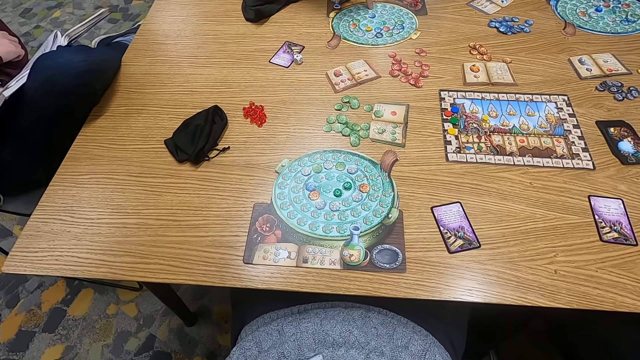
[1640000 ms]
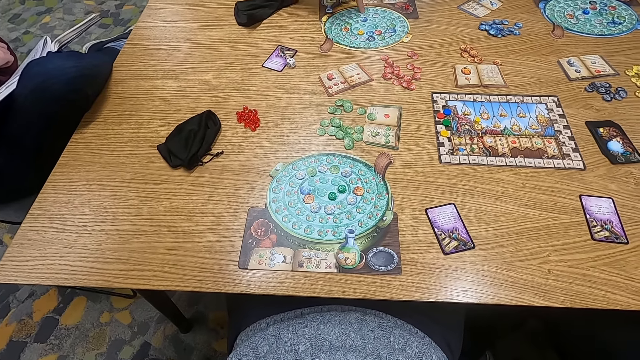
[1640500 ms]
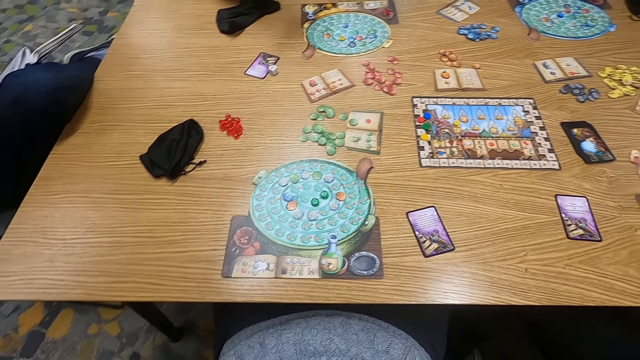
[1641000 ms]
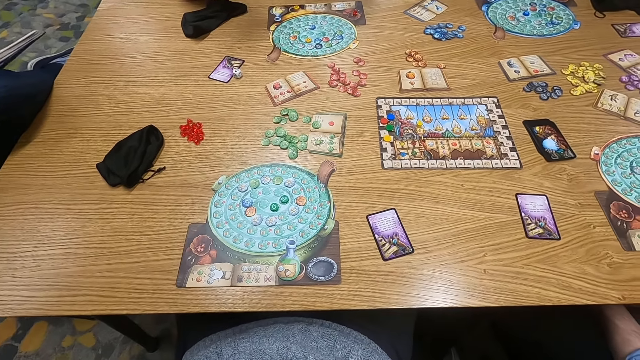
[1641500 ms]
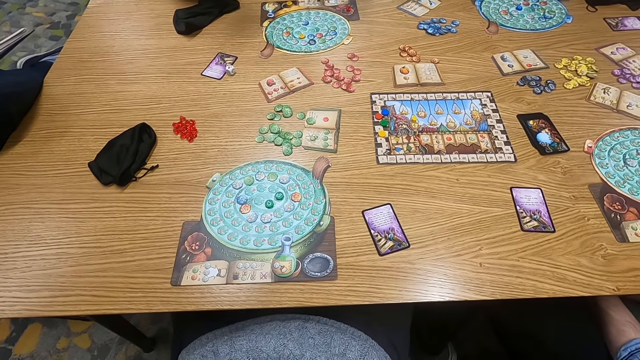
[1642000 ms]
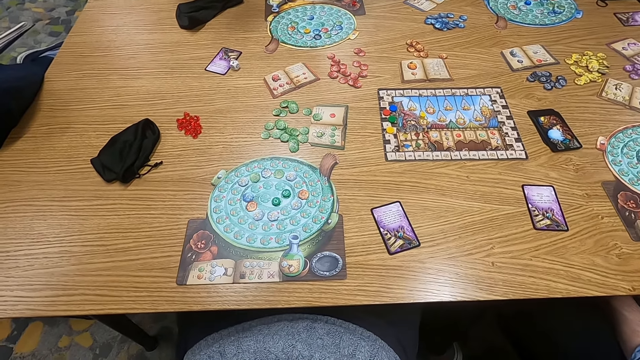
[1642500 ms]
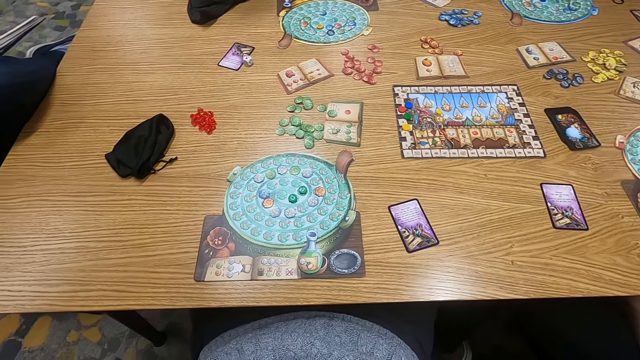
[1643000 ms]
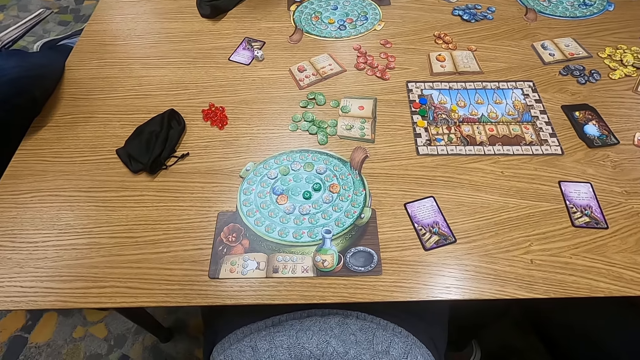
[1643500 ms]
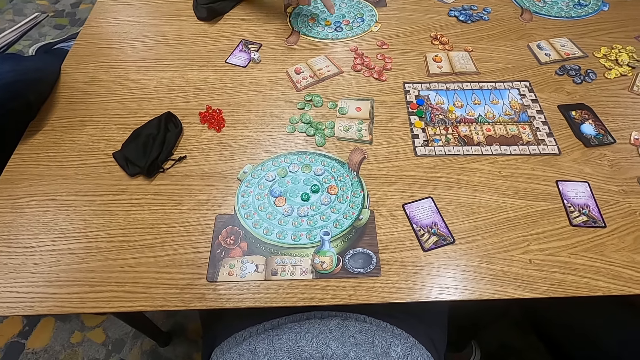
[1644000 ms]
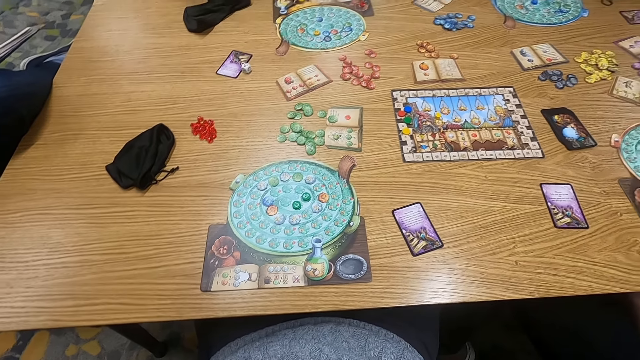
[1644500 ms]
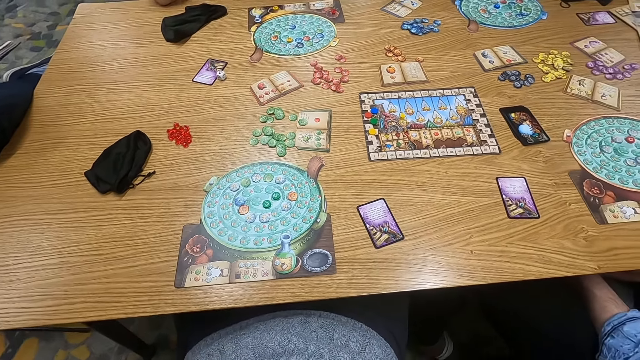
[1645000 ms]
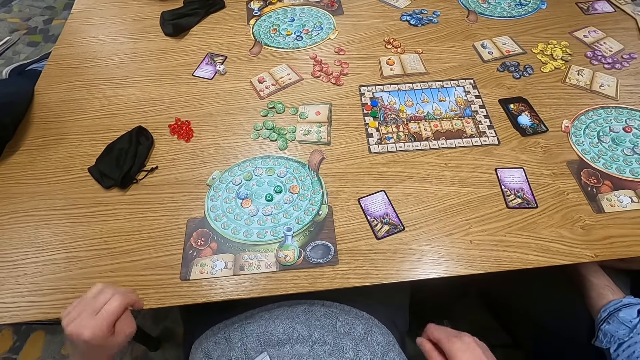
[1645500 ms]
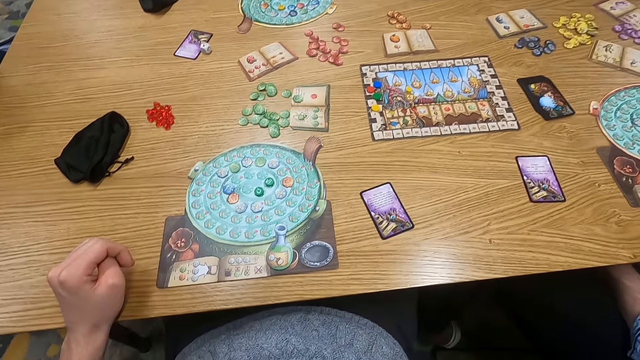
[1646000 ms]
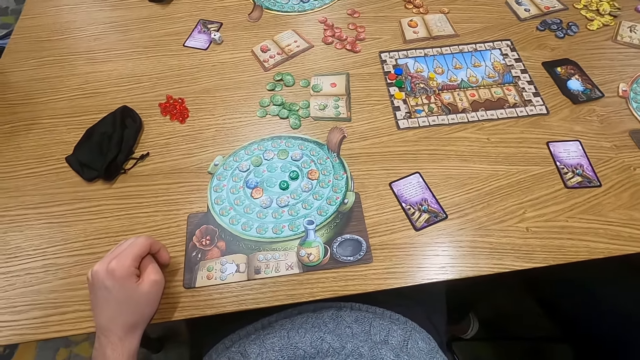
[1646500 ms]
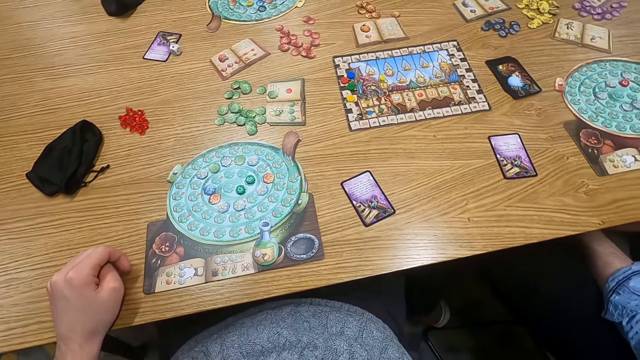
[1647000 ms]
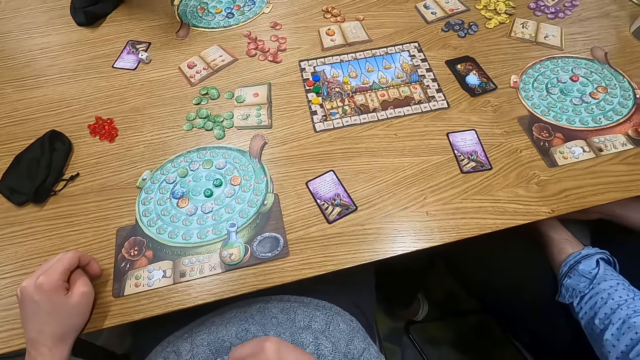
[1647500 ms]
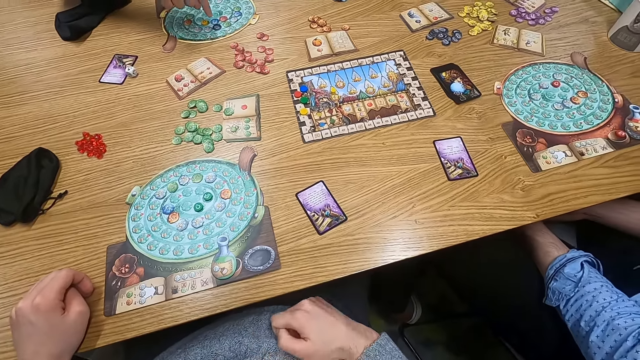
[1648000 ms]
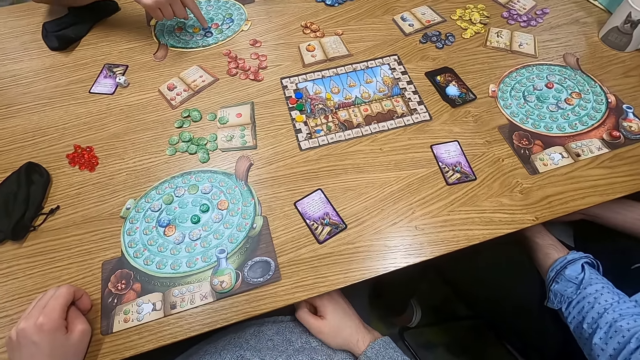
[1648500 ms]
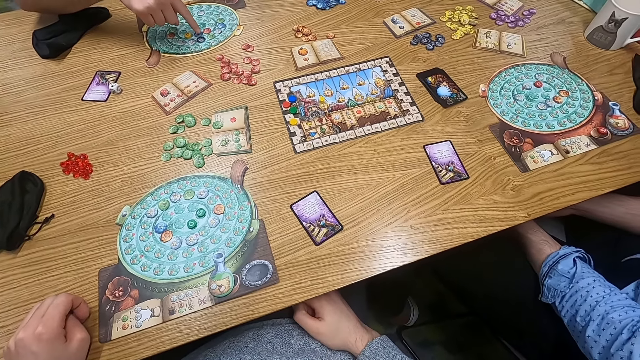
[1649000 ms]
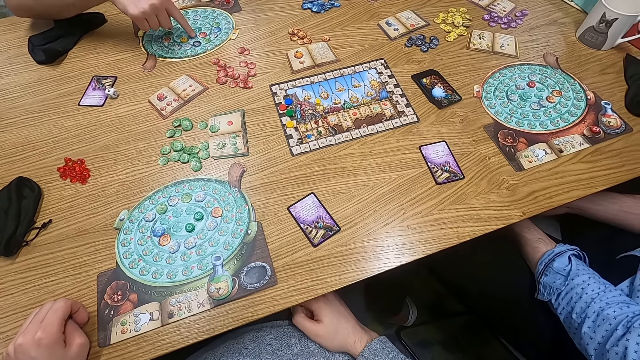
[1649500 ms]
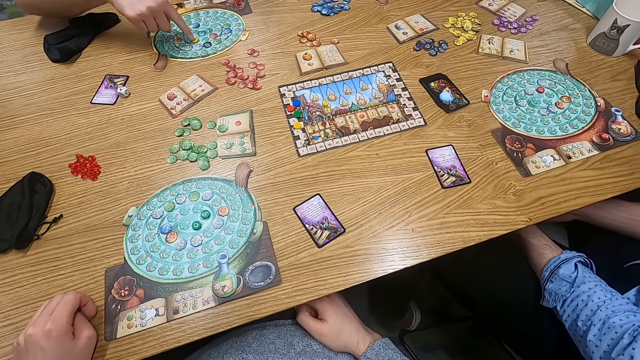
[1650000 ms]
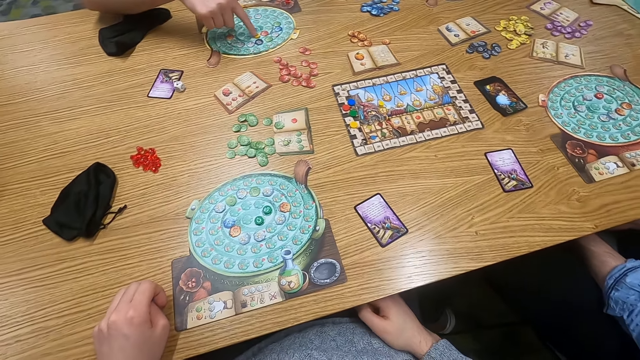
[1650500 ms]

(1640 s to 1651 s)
A man touches a board. The camera wearer turns to the side. The man holds point tokens on the table. The man touches the board again.

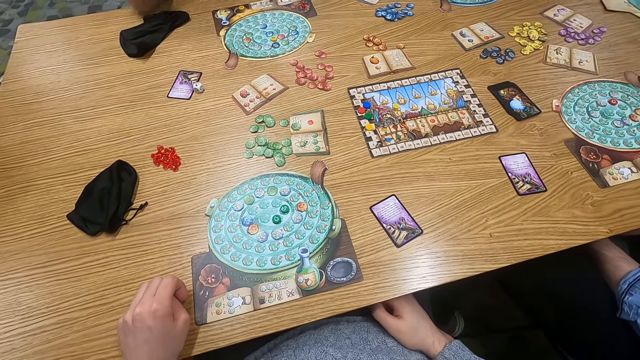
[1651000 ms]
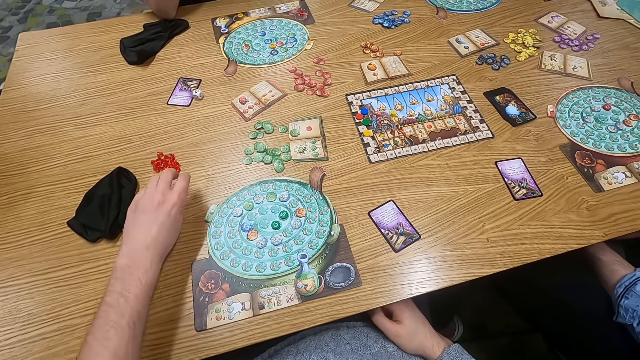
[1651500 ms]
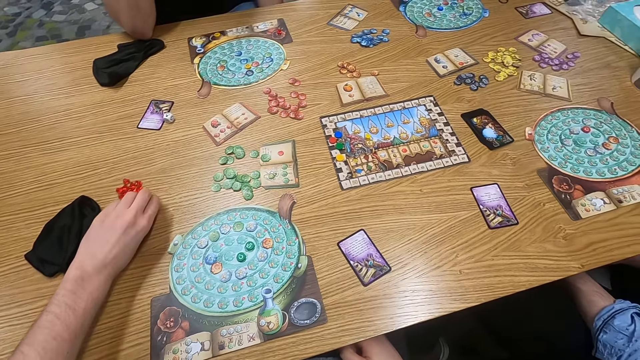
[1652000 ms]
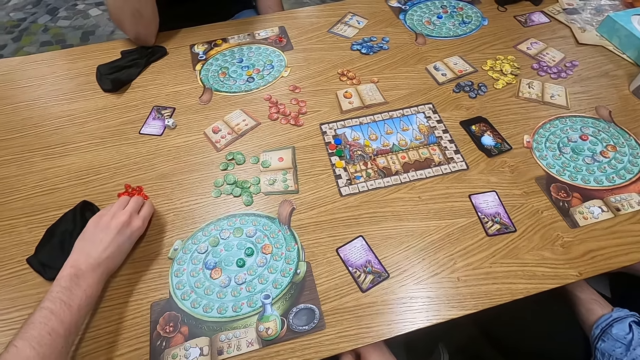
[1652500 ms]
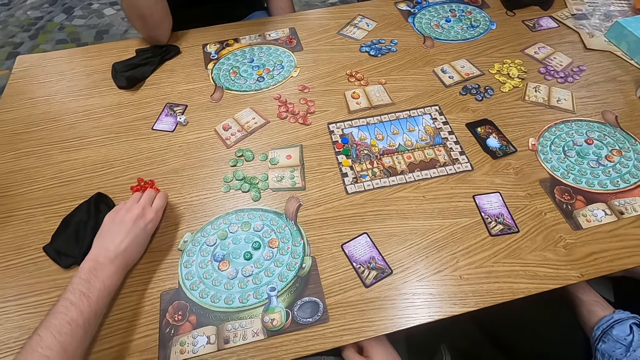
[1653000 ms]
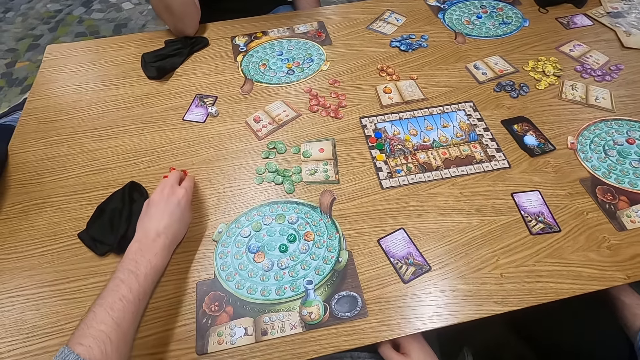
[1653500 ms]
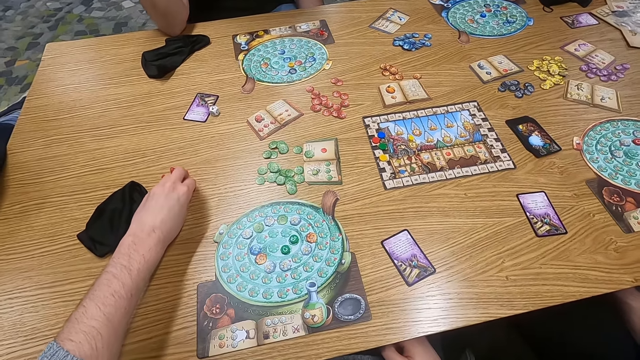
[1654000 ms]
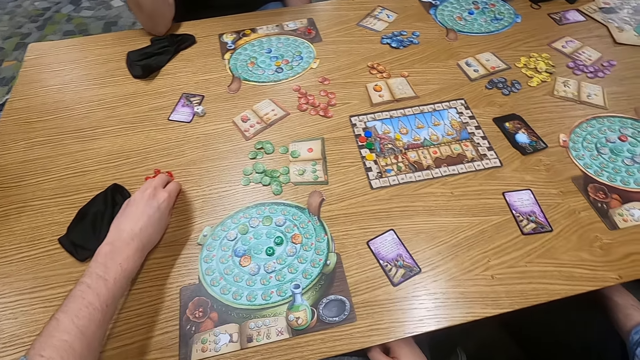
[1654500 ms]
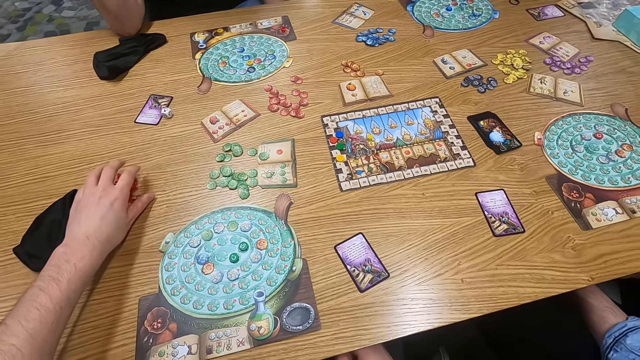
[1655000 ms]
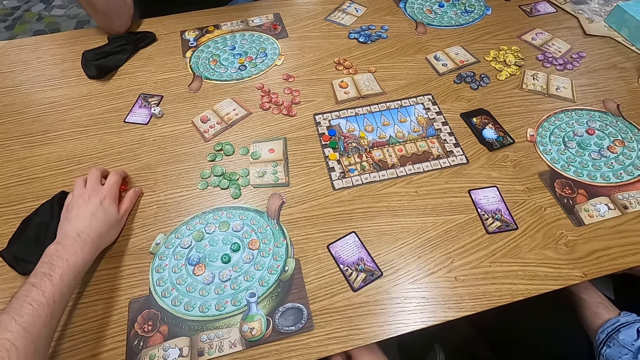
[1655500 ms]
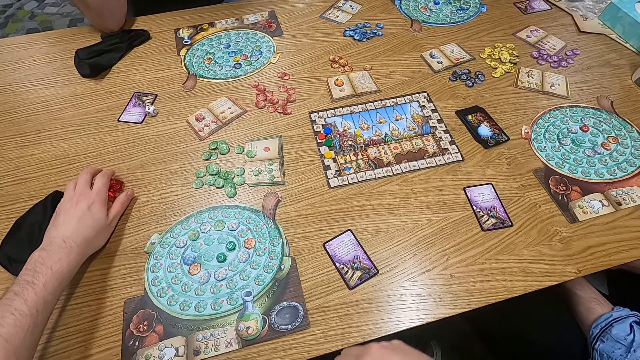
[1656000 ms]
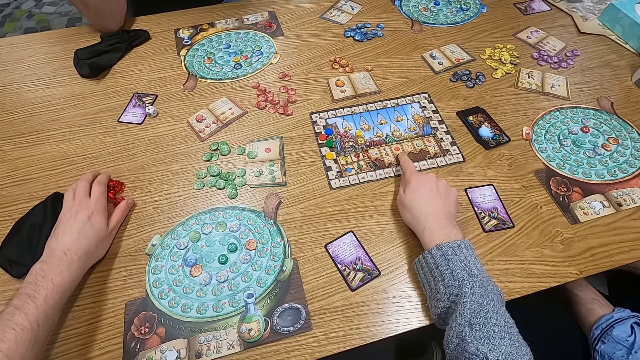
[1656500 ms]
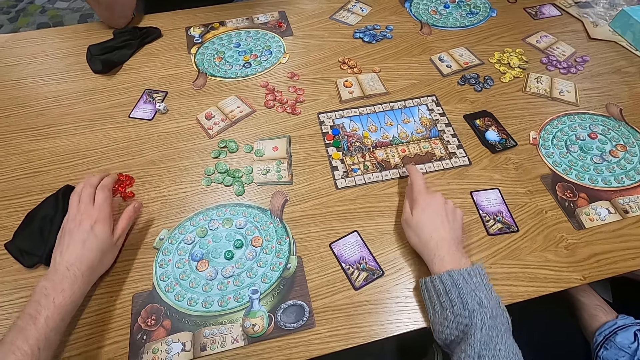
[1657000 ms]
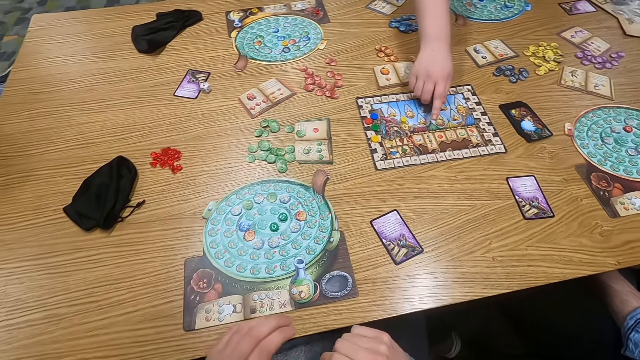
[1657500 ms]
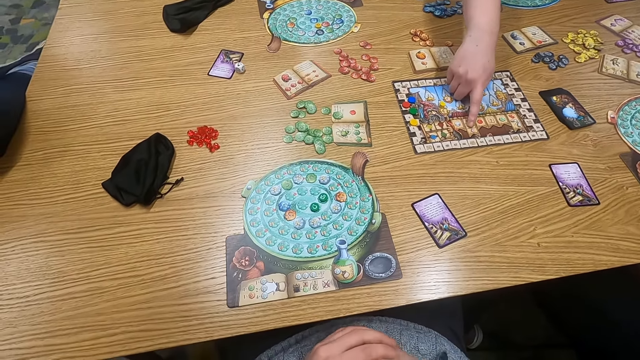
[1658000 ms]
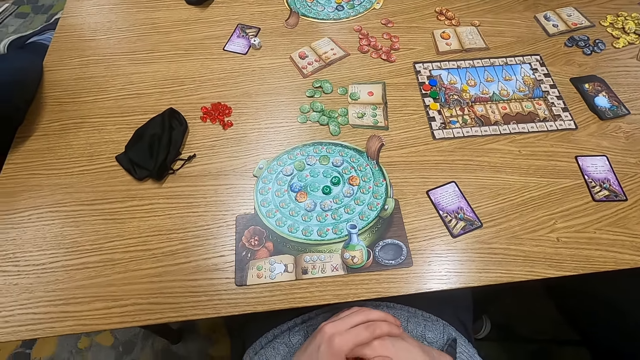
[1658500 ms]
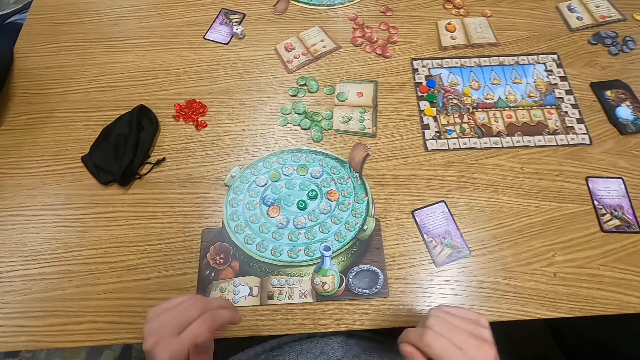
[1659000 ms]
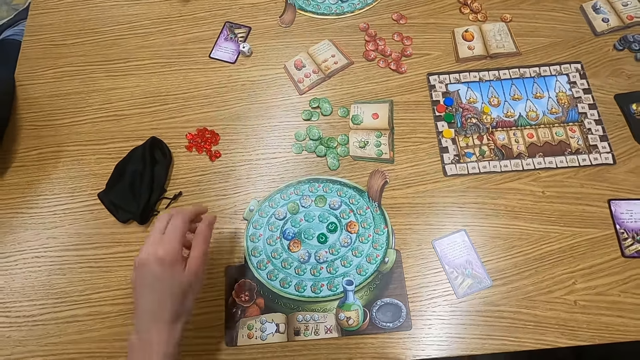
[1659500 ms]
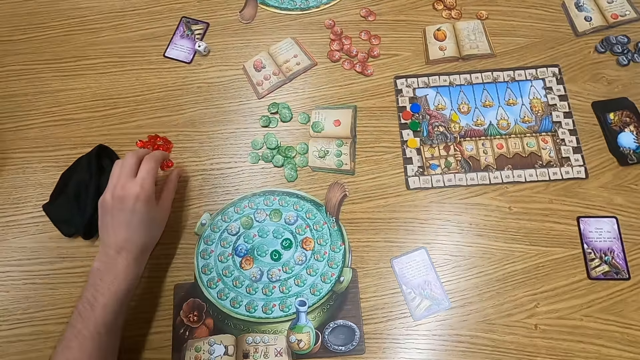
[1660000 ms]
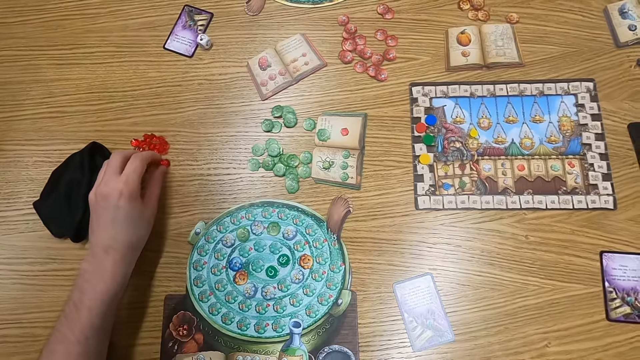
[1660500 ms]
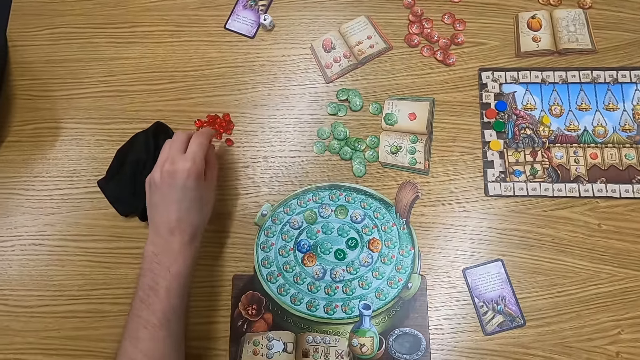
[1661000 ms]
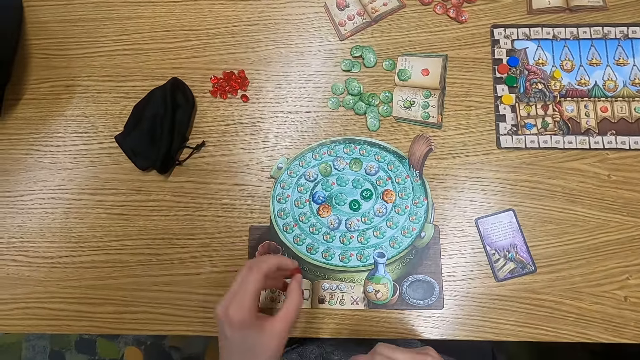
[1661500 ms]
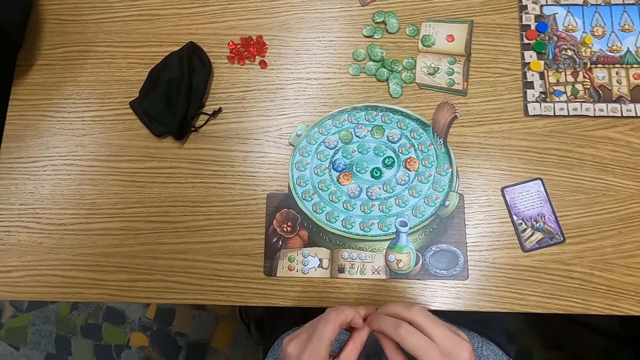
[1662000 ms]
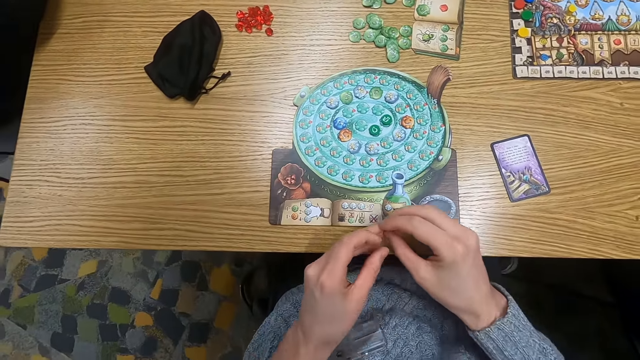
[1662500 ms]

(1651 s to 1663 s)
The camera wearer turns to the side. They hold a point token or sphere on the table. They turn to the side. They hold the point token on the table. They hold a paper on the table. They touch a board. A man holds the paper on the table. The man touches the board. The camera wearer turns to the side. They hold the point token on the table. They pick up the sphere. They turn to the side. They hold the point token.
